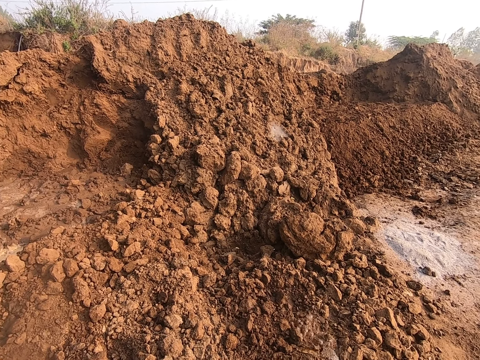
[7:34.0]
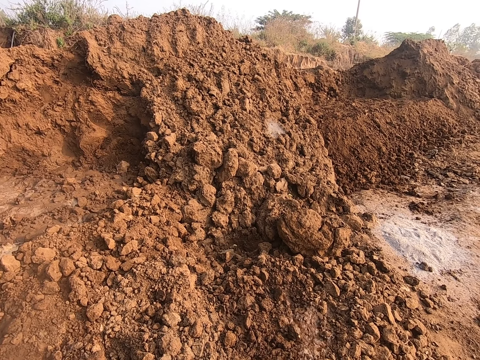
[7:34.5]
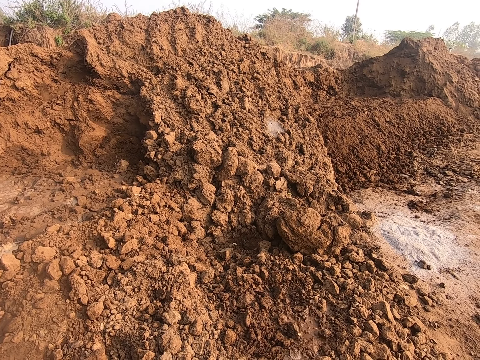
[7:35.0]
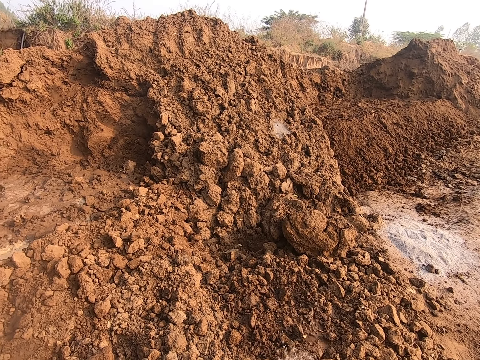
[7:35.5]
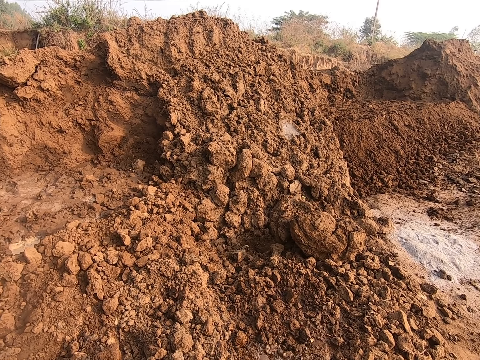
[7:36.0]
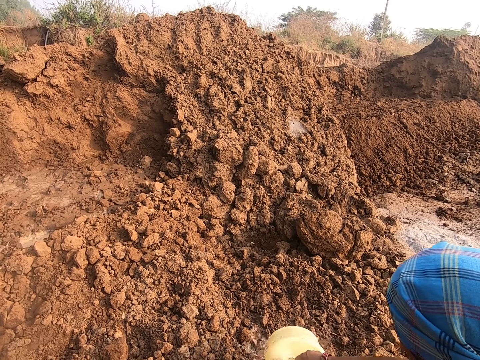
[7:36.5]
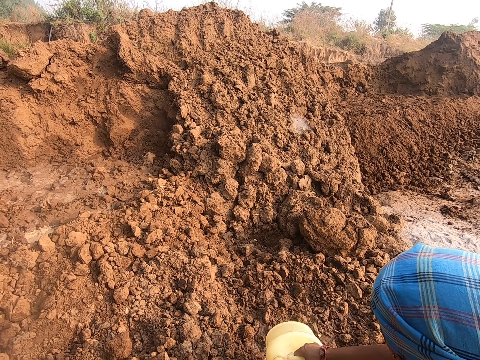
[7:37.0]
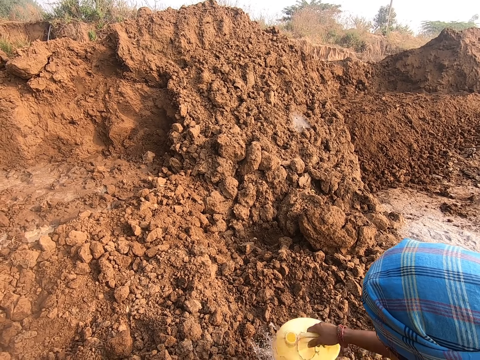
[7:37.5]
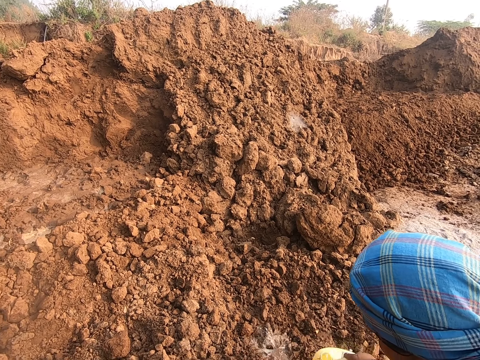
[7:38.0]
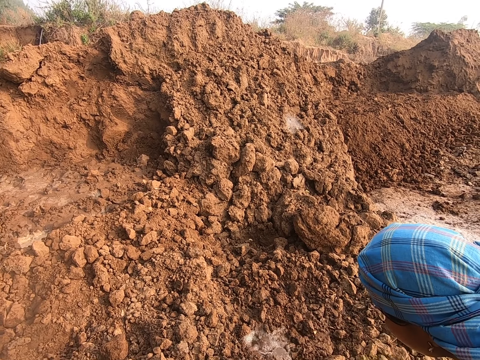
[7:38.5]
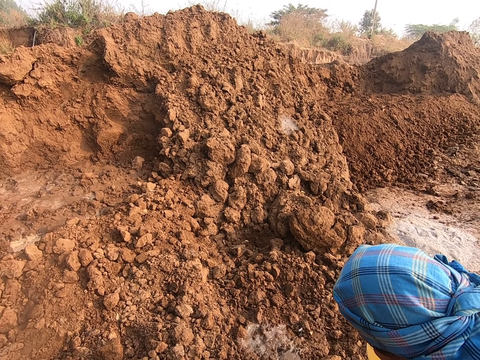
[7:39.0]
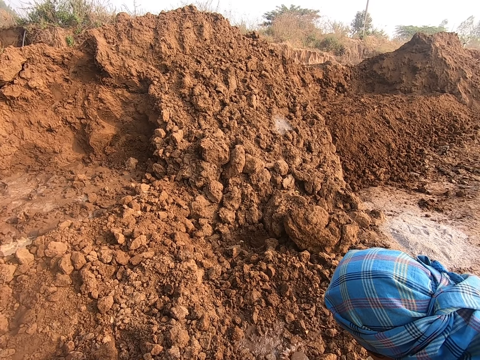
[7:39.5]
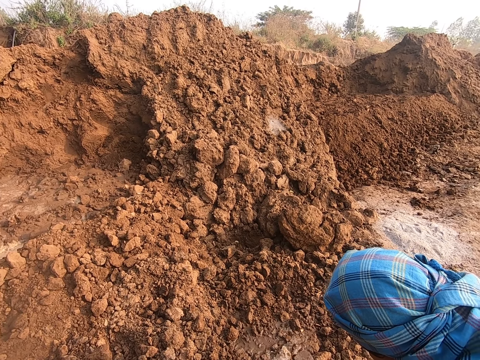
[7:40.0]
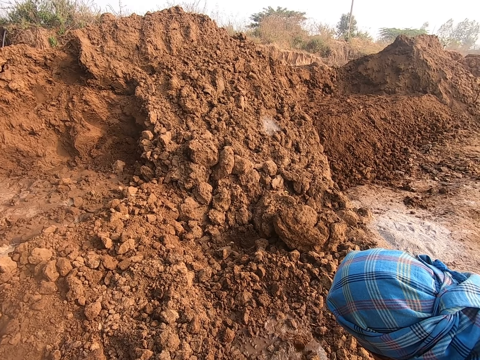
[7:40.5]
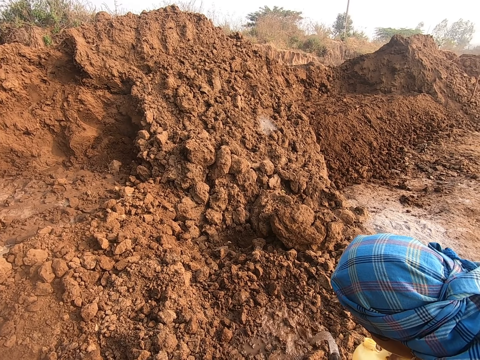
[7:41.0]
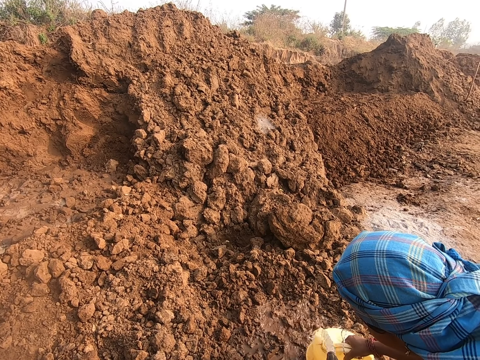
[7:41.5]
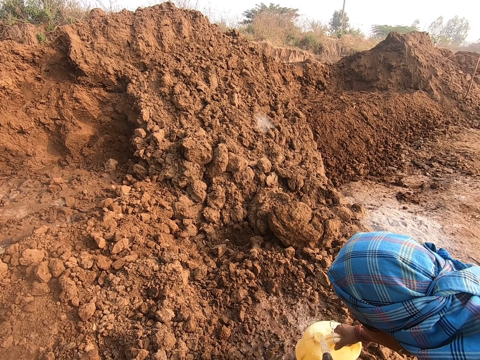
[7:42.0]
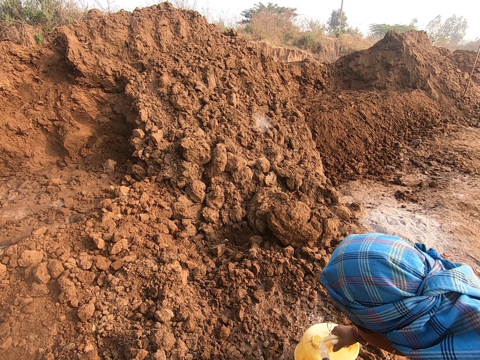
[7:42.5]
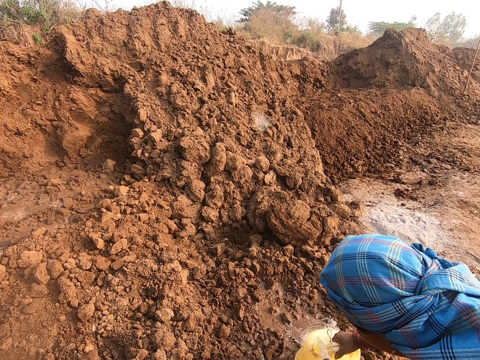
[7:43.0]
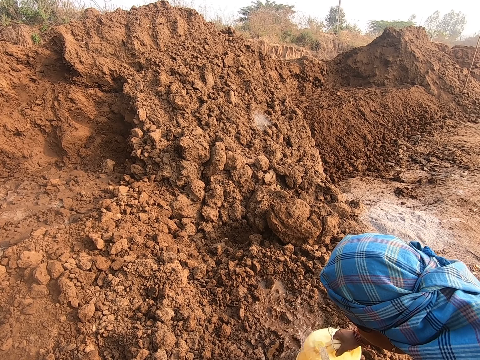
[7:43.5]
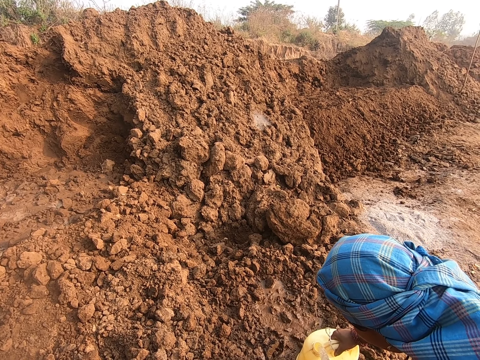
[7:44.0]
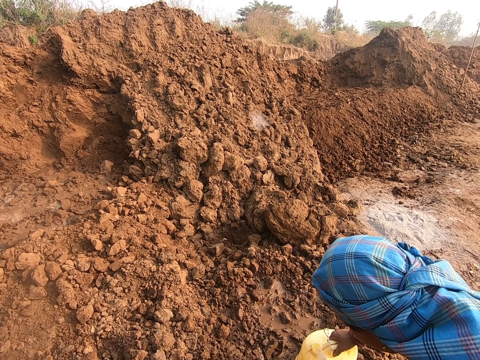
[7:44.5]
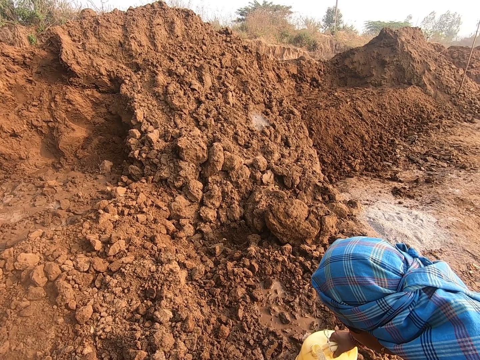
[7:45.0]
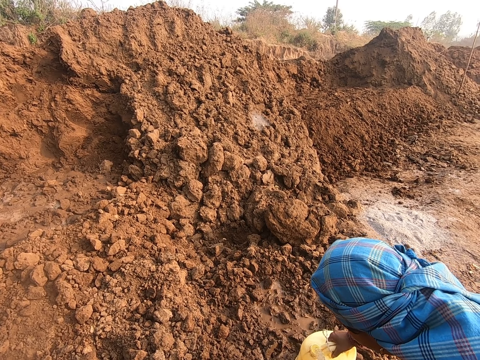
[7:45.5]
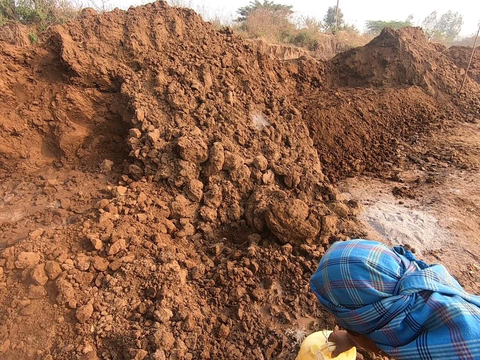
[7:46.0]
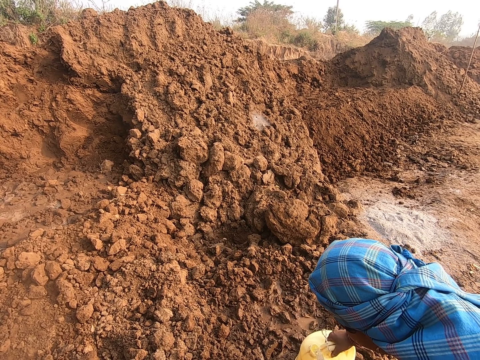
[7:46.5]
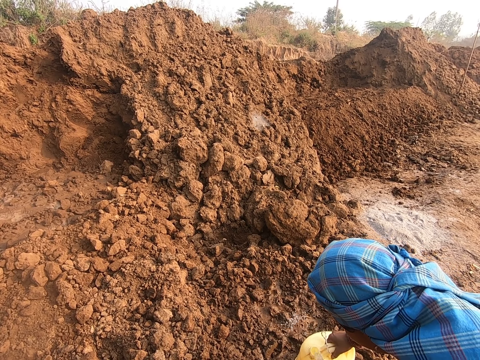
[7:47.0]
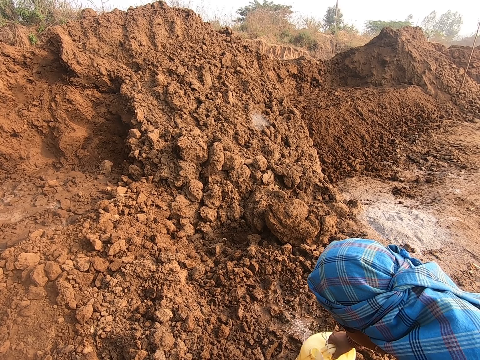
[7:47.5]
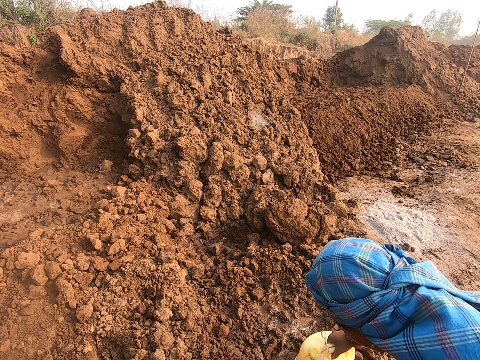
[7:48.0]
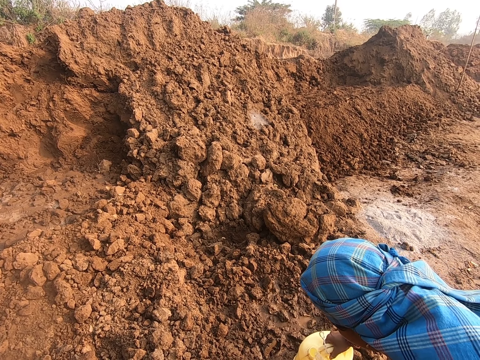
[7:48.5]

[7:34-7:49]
The woman fetches water from the hose with the gallon in her right hand. The woman holds the gallon with her right hand. The woman rinses the gallon in her right hand. The woman empties the water on the ground with her right hand. The woman fetches water from the hose with the gallon in her right hand. The camera wearer puts water in the jerry cans.

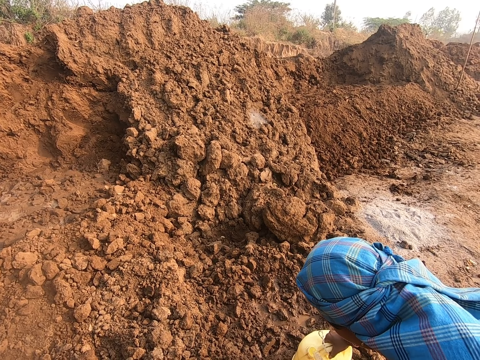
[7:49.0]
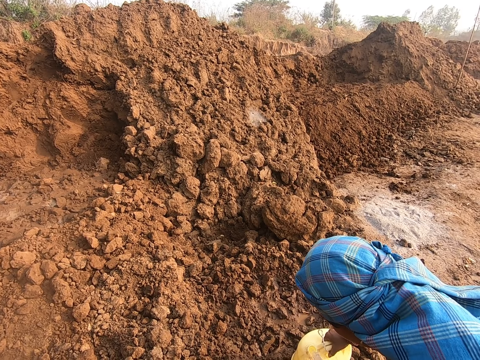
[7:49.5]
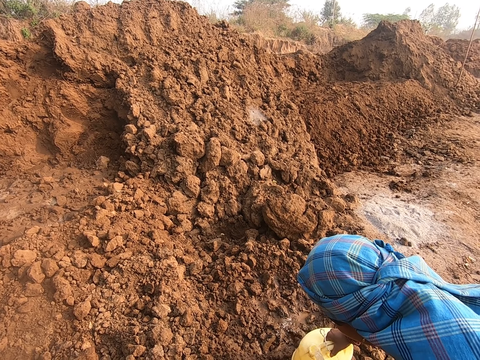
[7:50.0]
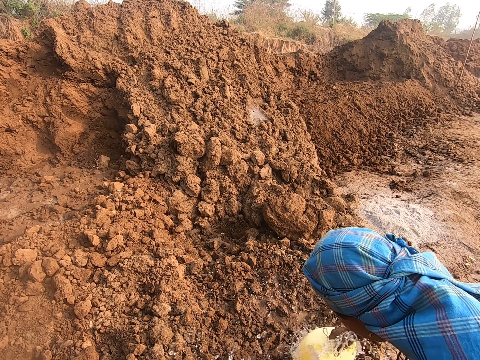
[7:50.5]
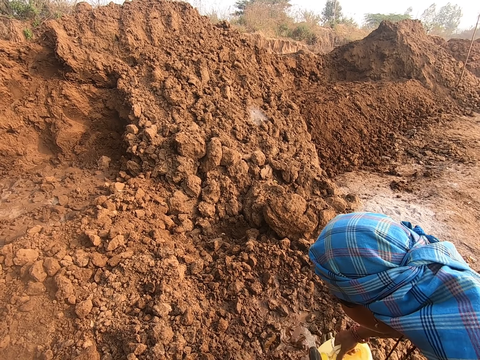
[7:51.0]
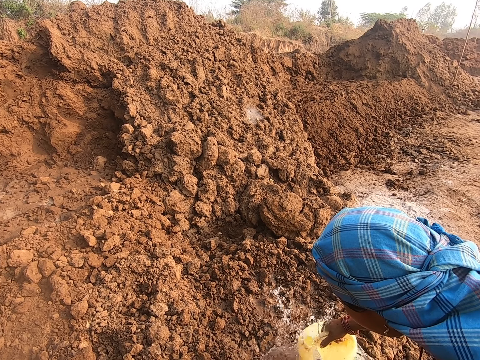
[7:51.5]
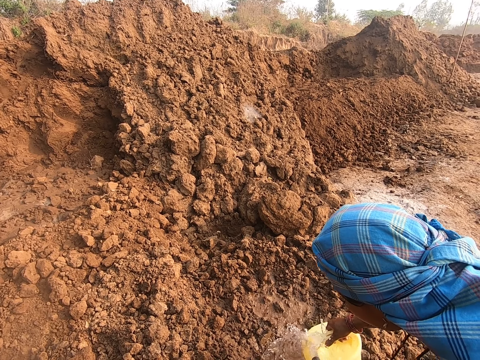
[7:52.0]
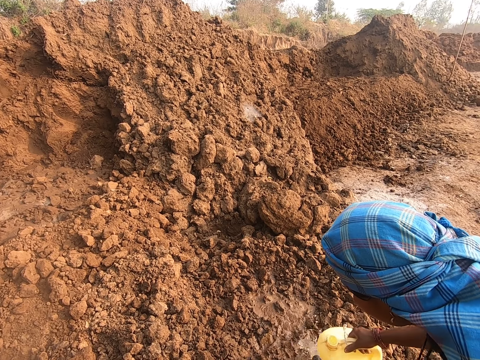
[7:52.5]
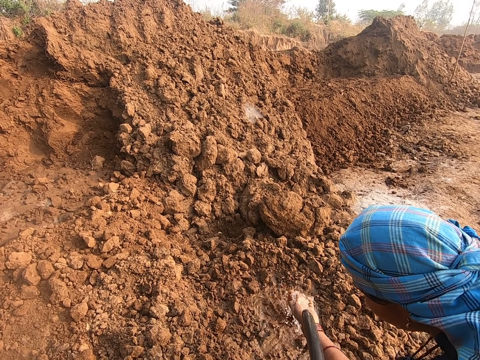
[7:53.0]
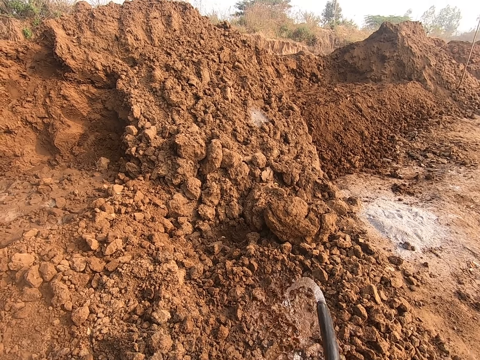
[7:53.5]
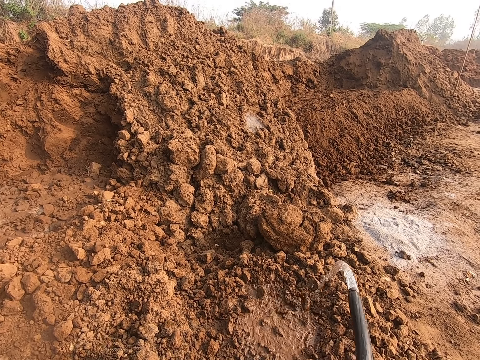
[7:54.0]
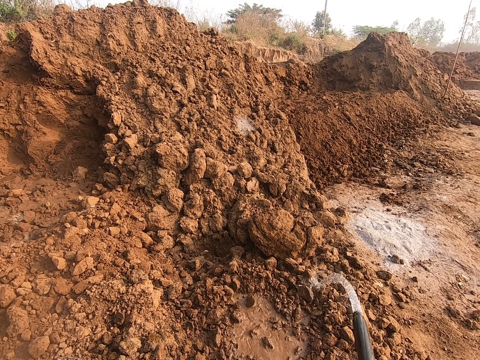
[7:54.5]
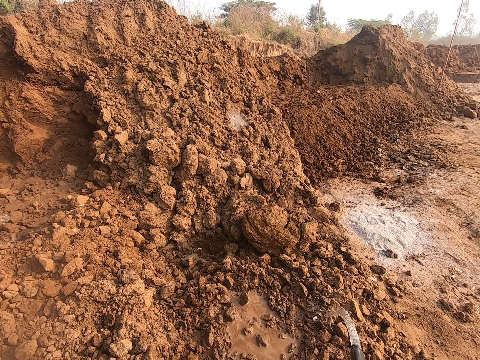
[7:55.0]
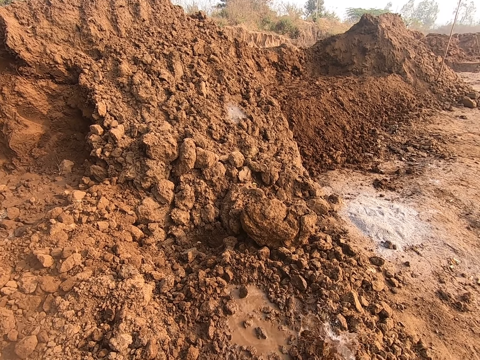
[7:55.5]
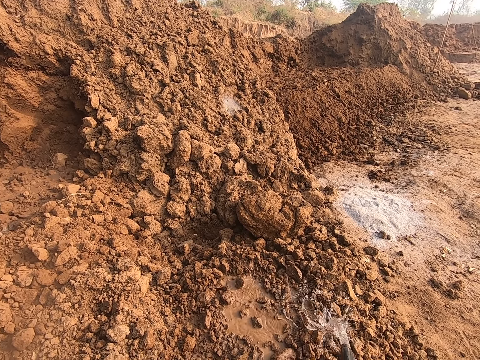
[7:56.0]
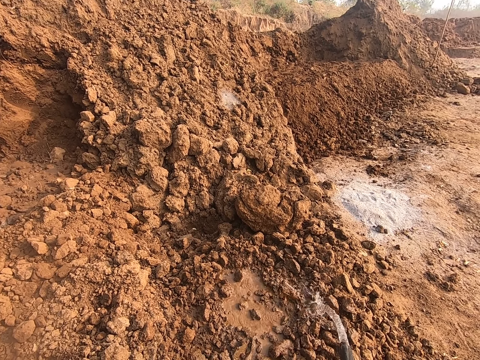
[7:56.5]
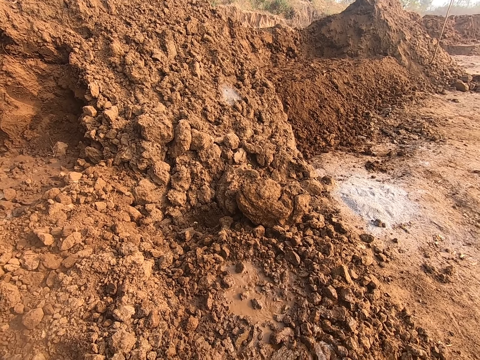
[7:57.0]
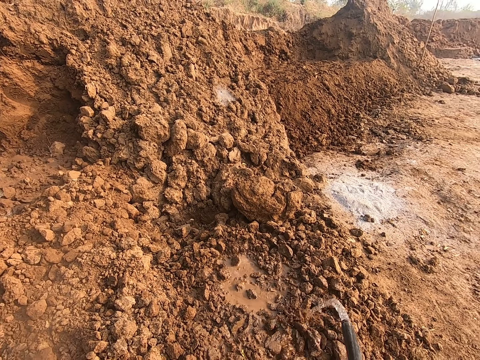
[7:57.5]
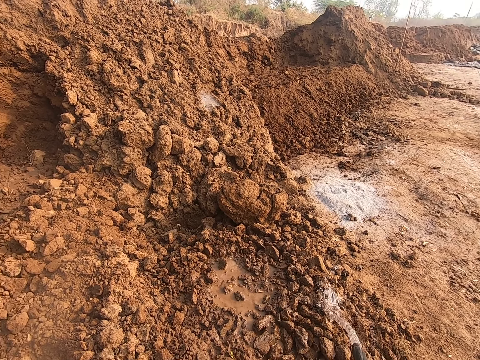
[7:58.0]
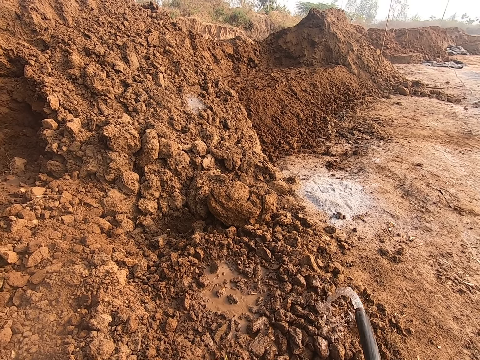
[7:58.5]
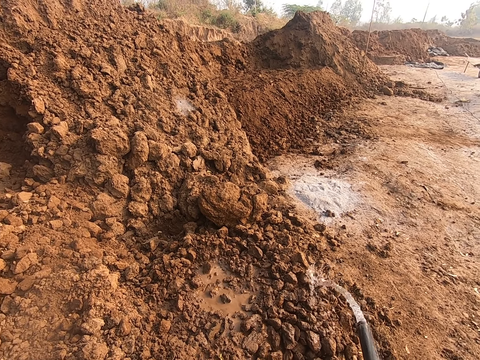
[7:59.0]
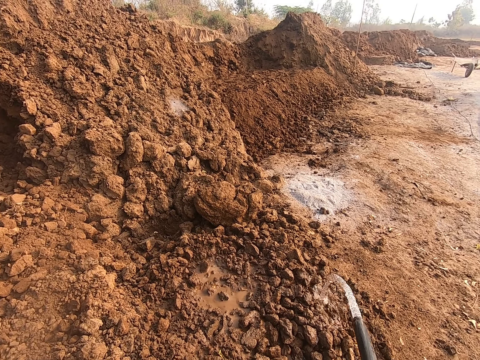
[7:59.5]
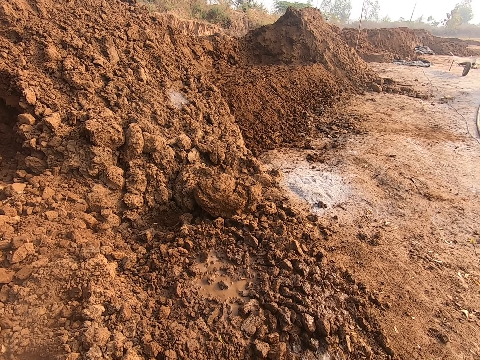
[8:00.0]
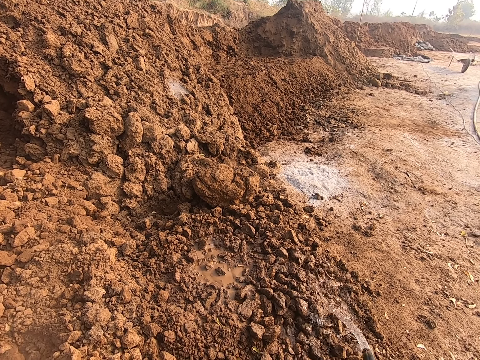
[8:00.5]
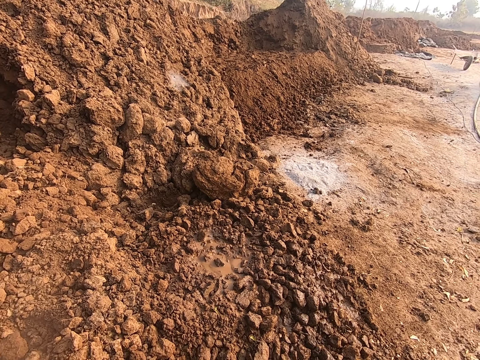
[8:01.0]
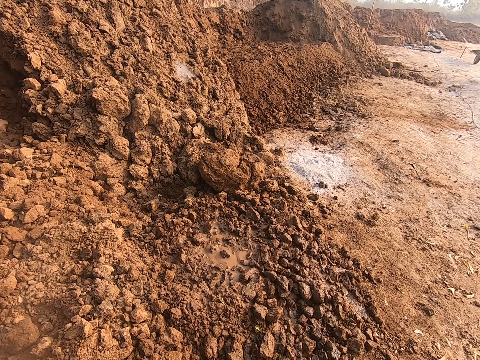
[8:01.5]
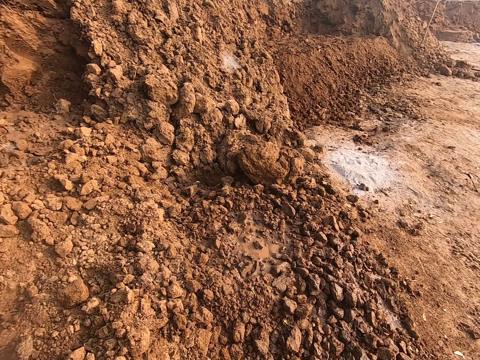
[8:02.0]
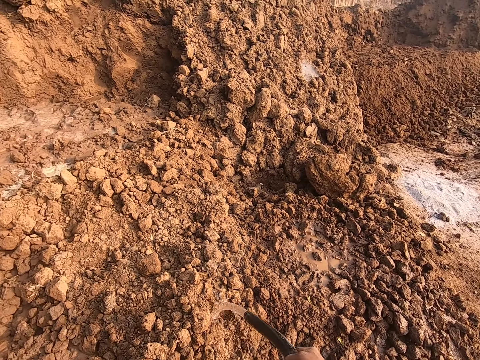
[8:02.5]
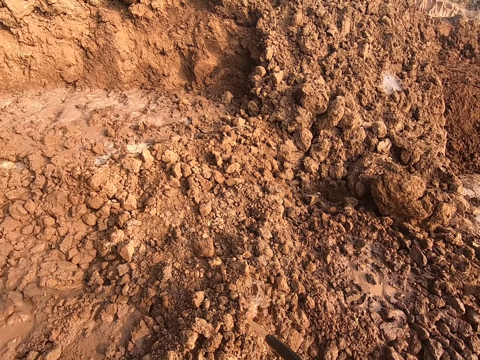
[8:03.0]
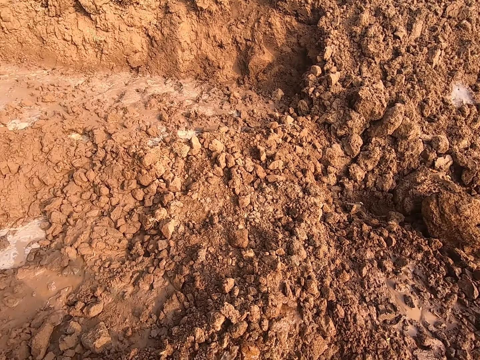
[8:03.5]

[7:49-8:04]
The woman rinses her left hand with water from the hose. The camera wearer waters the heap of sand and debris with the hose in both hands.
